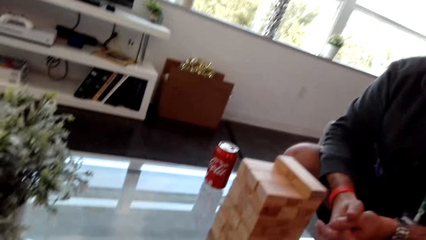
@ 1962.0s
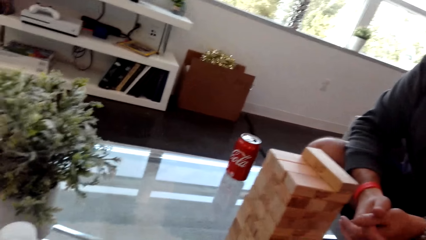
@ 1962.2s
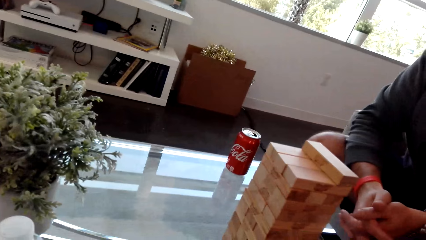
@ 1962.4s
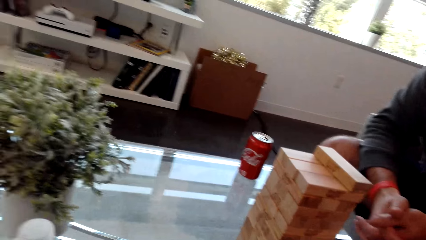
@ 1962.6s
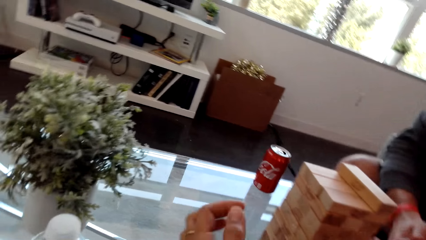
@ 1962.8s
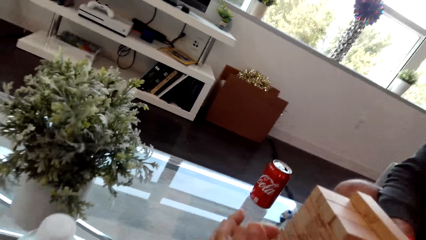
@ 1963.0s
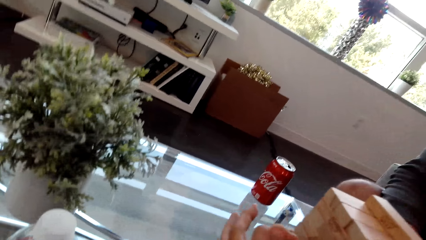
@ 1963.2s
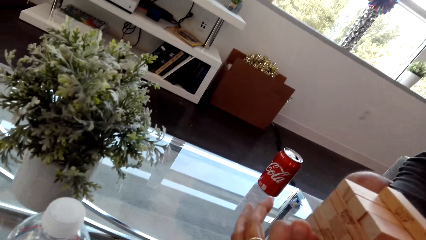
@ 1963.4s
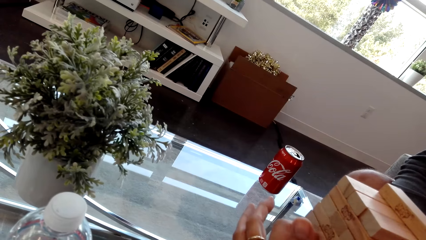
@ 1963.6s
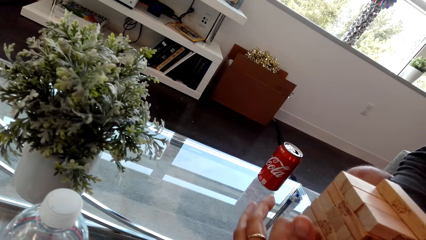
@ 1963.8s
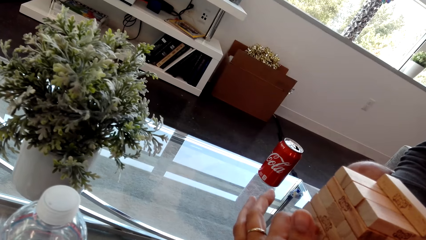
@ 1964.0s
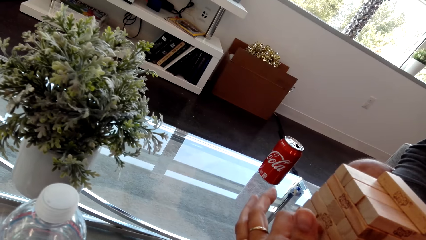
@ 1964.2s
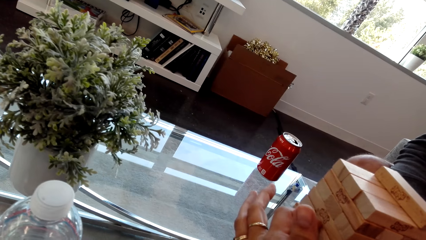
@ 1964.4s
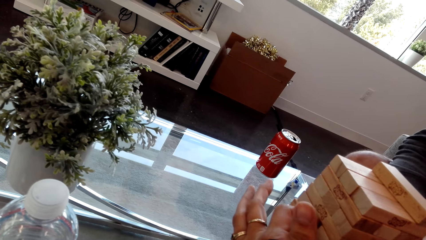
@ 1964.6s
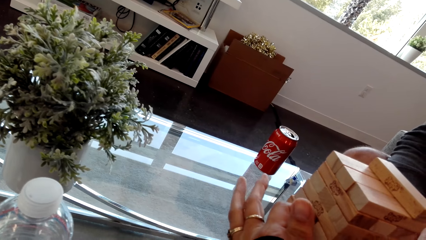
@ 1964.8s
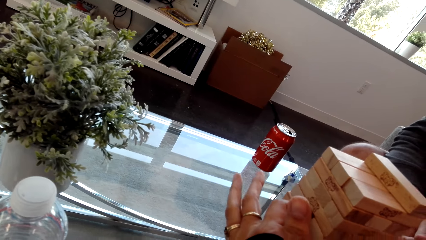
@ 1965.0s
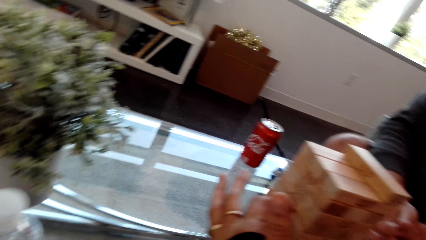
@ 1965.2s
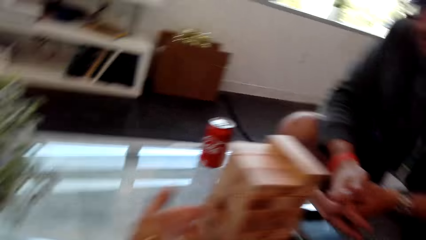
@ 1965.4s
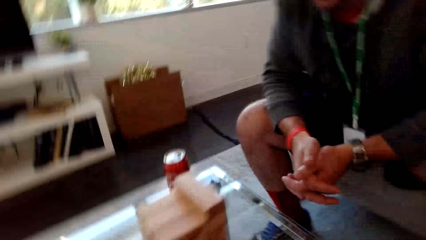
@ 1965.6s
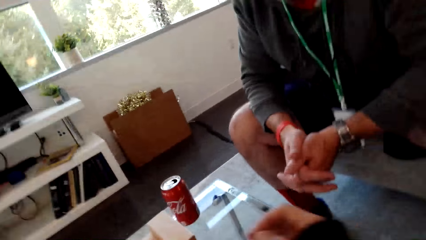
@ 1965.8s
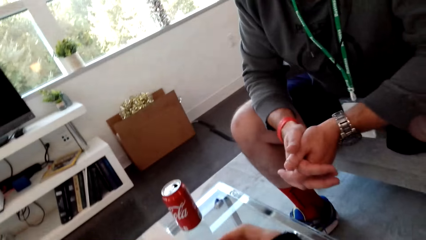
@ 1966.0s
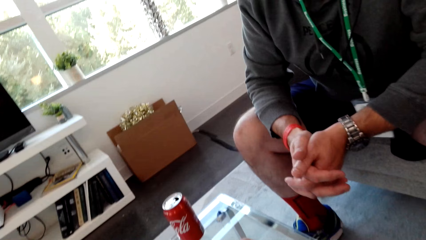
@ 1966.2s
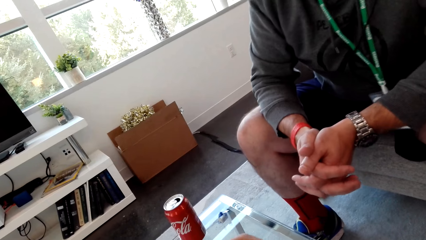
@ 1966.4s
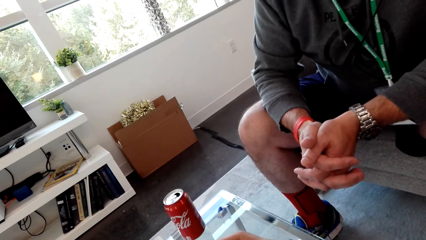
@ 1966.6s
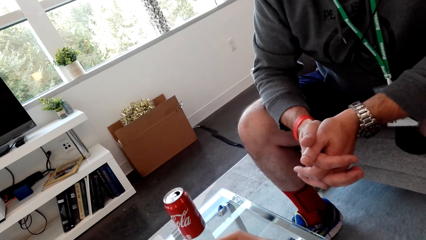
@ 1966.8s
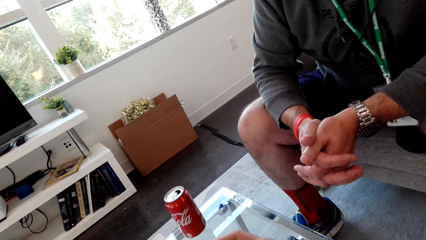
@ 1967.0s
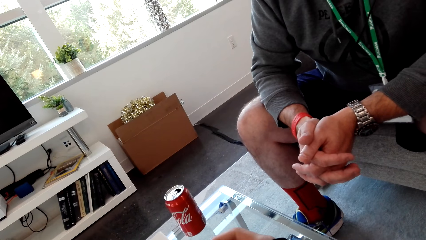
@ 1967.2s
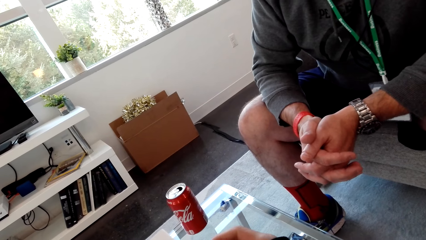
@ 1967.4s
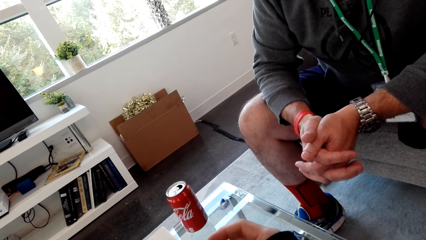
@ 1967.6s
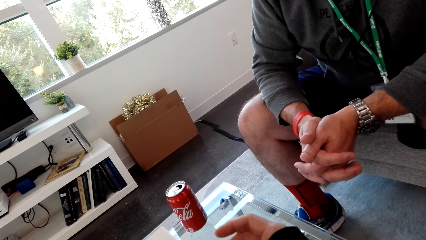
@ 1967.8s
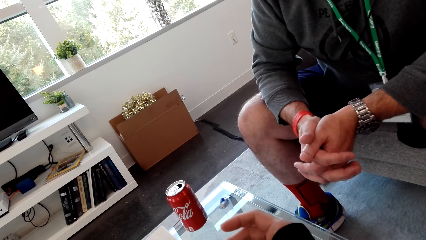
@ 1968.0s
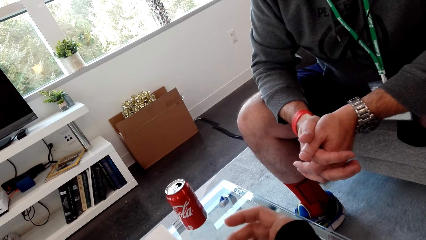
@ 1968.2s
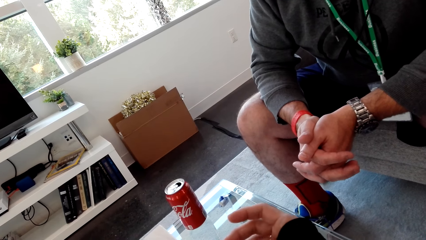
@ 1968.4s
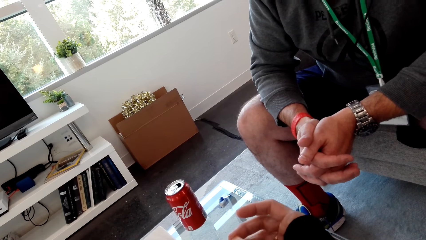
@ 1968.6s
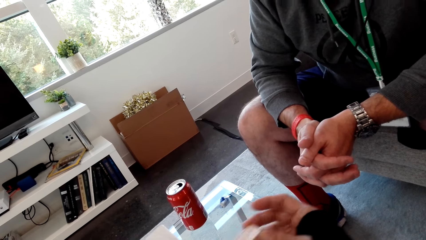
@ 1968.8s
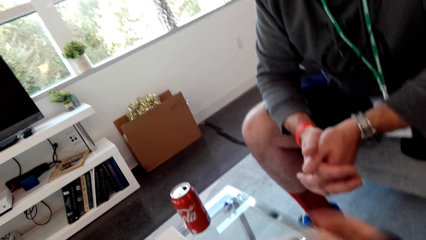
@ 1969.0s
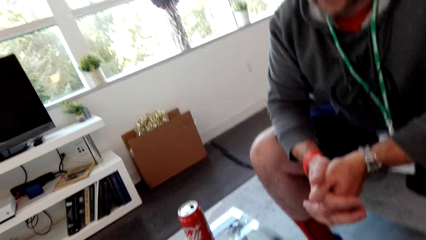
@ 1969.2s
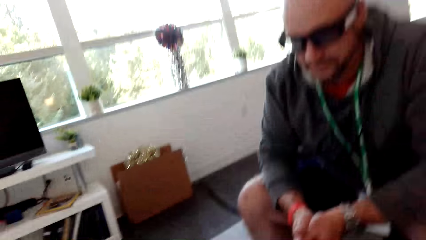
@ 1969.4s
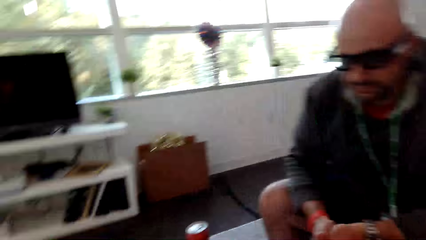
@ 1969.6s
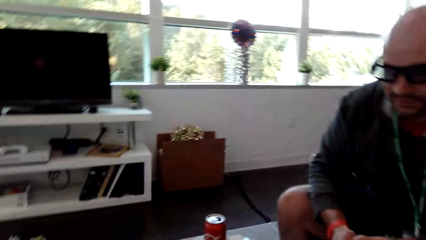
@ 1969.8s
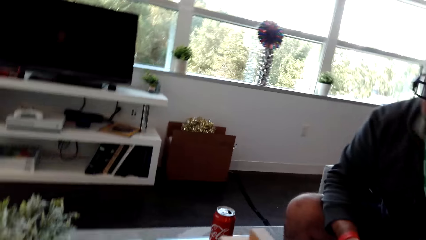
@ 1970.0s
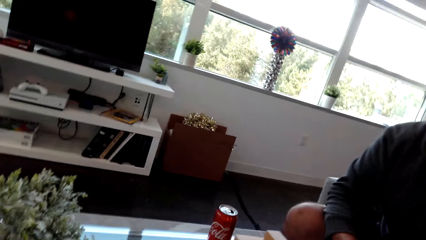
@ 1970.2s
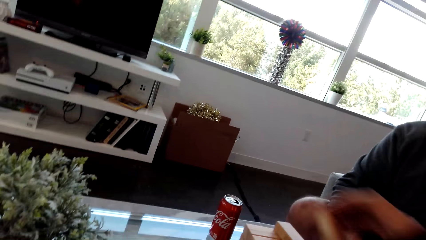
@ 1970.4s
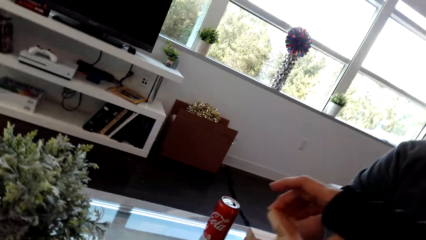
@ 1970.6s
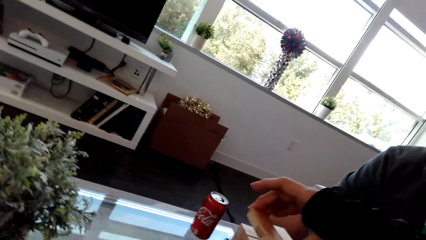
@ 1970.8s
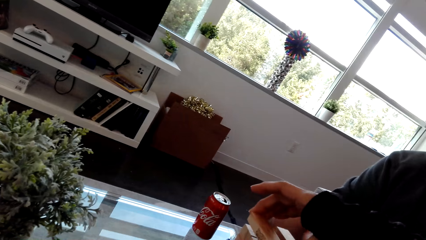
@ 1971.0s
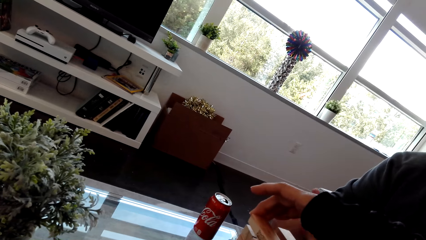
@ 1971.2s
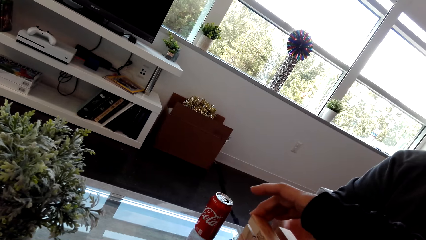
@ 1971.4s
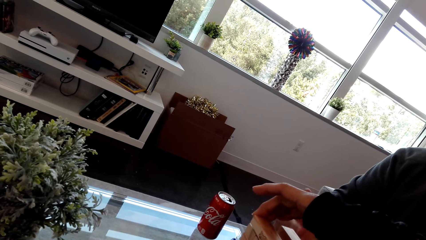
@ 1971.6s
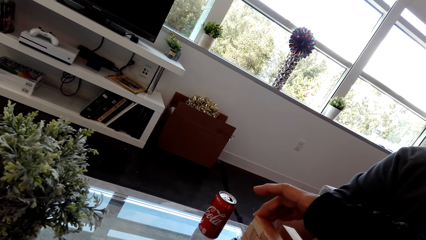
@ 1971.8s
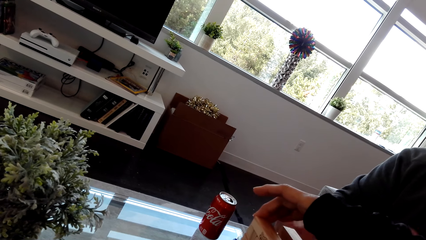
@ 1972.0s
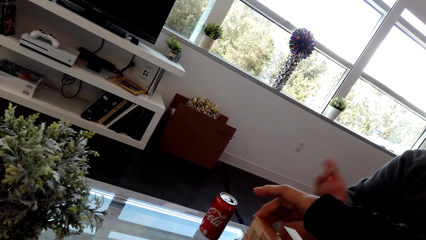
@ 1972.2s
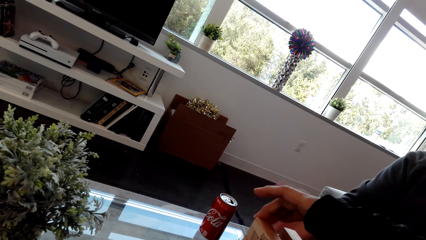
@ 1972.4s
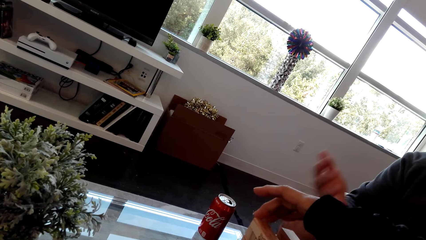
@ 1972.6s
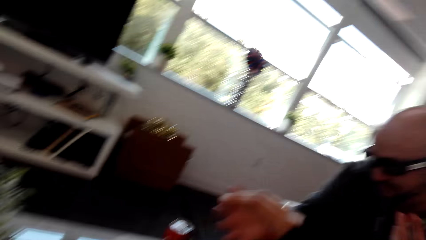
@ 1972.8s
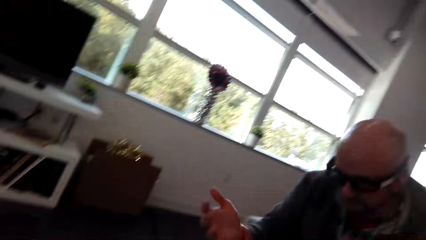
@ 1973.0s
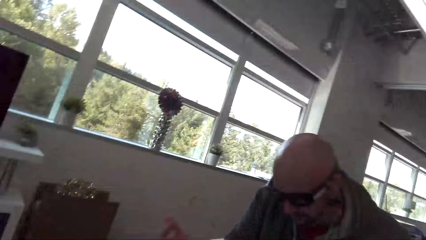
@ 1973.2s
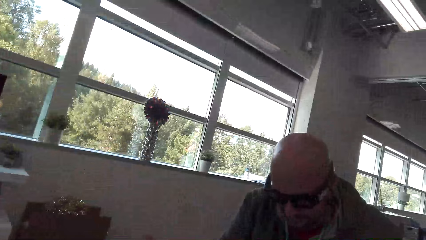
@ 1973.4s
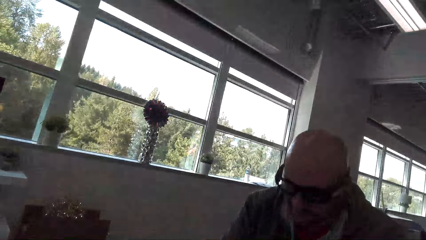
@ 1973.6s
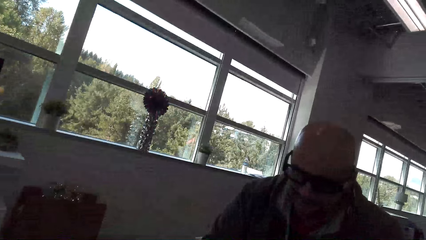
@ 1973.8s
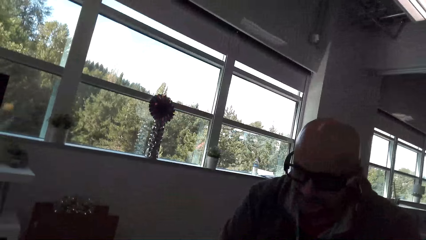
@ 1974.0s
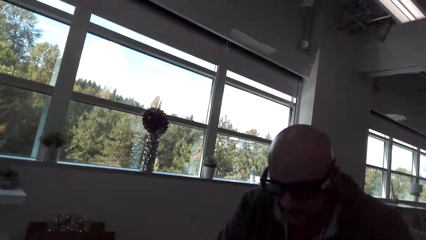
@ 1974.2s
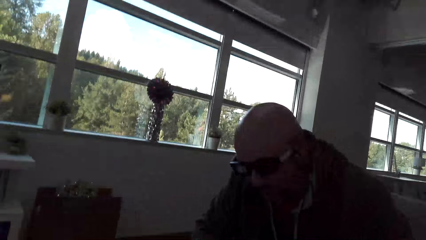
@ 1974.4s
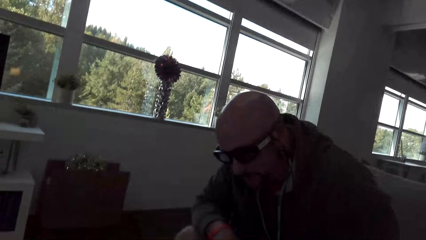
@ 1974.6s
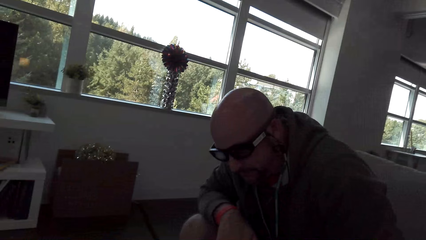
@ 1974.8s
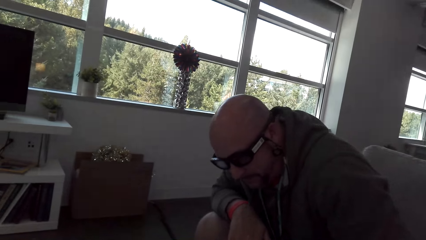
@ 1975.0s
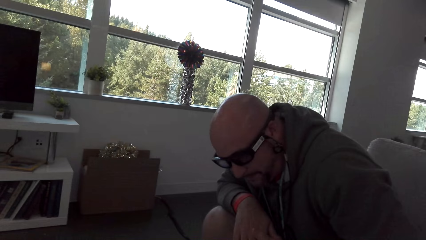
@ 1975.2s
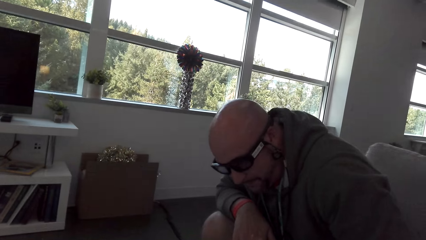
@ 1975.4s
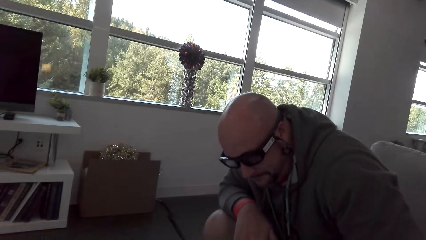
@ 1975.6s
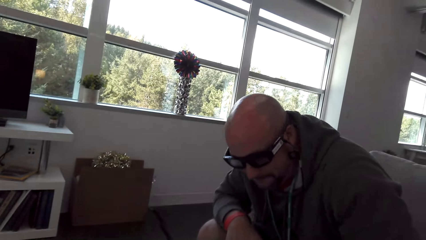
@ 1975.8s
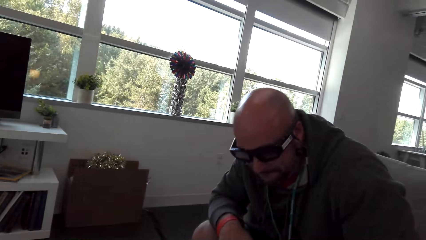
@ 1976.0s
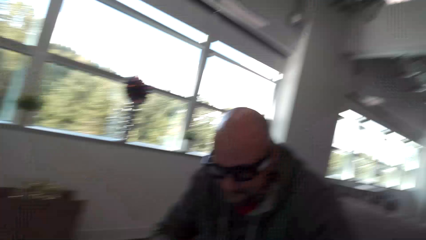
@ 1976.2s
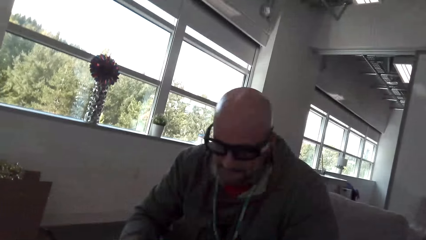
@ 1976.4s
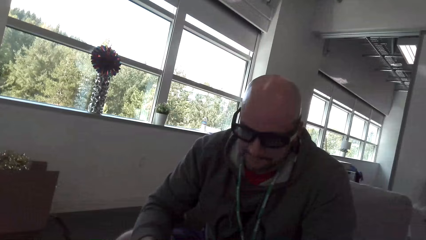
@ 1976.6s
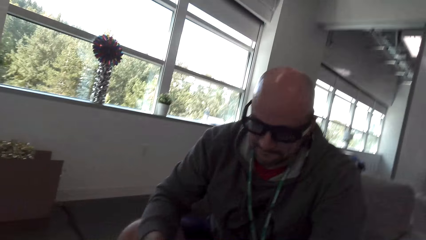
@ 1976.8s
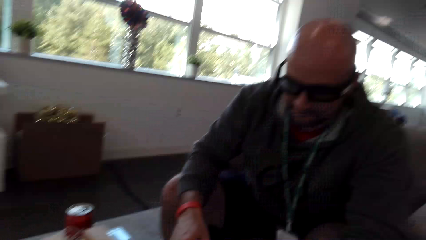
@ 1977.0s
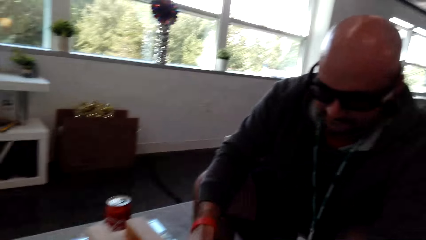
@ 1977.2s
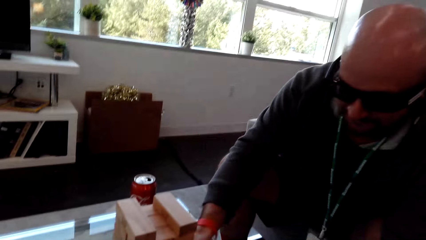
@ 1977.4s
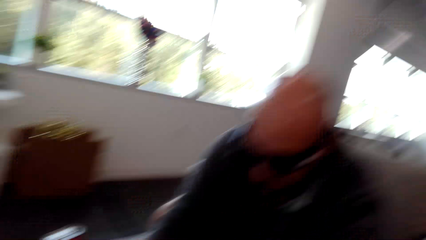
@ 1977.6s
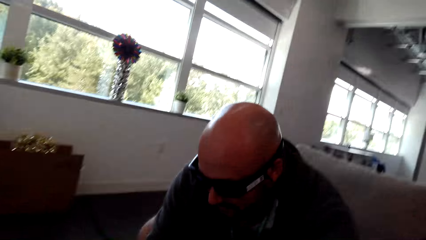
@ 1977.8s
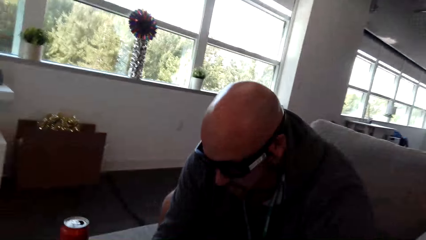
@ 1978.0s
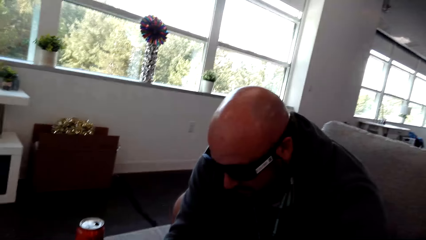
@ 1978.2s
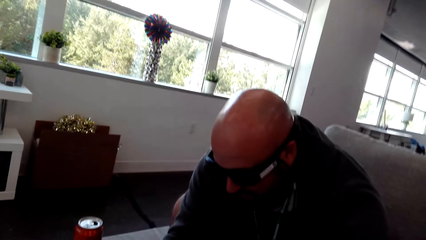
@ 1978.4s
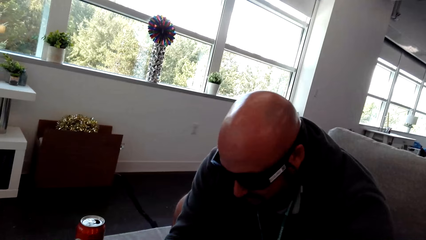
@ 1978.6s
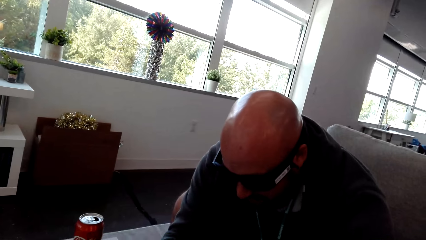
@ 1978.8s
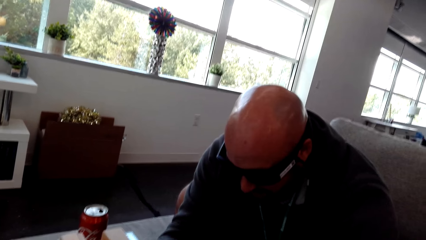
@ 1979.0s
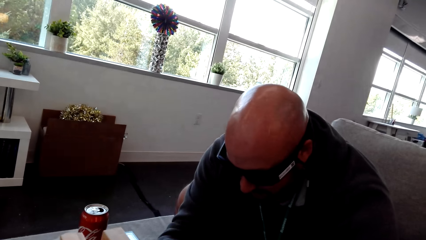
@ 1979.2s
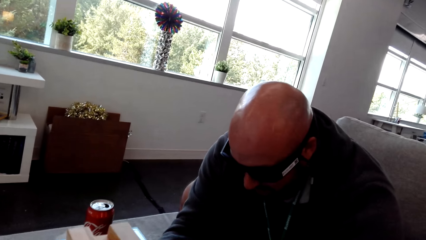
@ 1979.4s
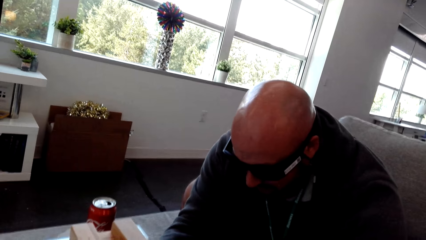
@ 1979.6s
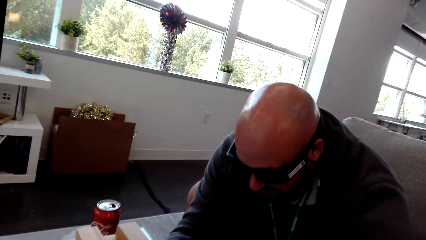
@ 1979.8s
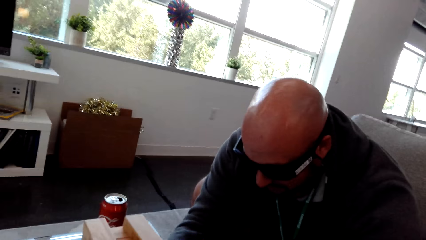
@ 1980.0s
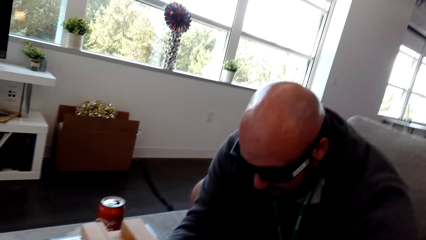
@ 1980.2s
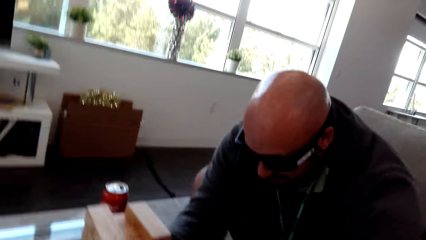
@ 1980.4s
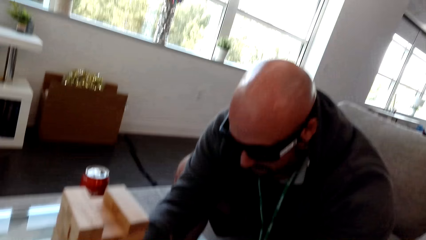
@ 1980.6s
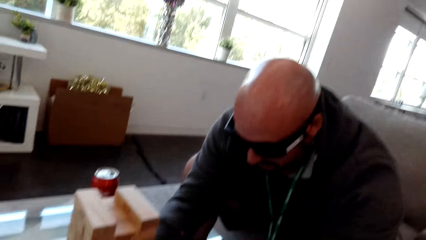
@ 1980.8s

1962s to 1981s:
The camera wearer removes a block. They dialog with a man. They play the stacking block game. They put the block on top of the others. The man moves.
